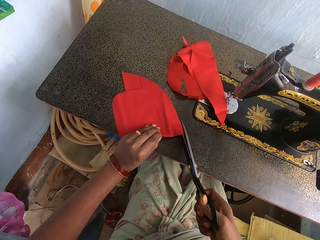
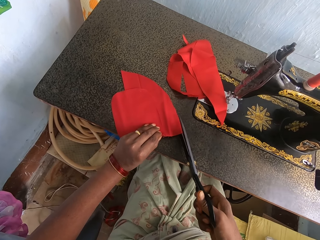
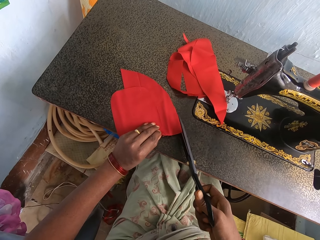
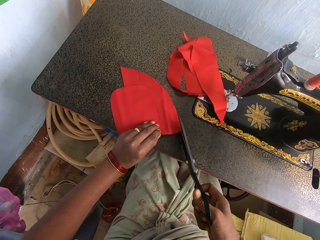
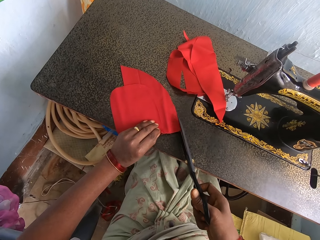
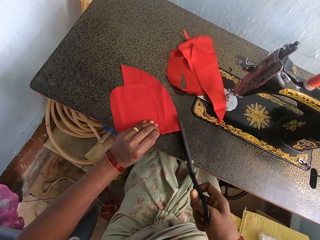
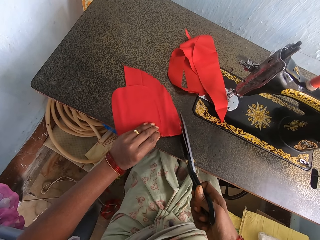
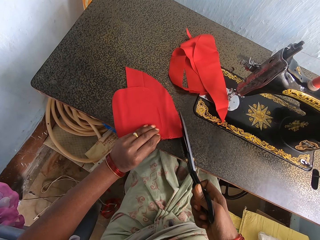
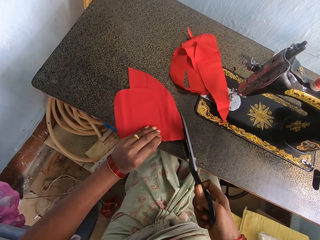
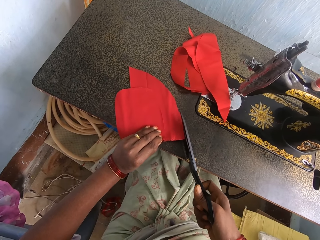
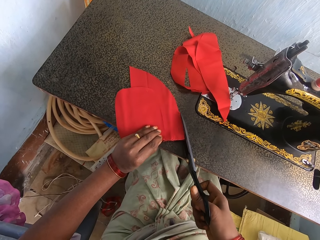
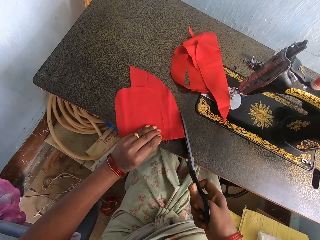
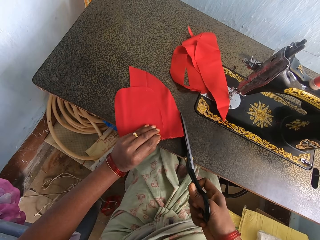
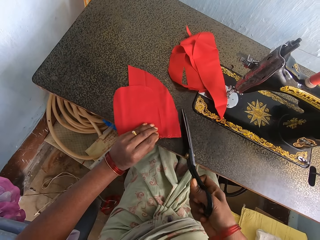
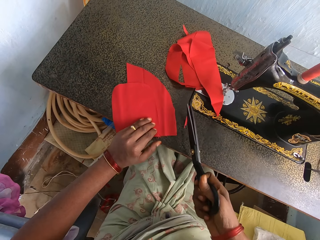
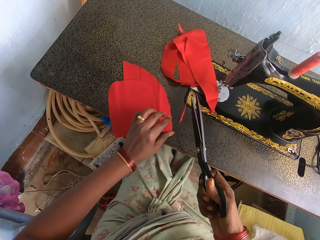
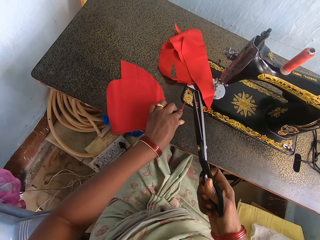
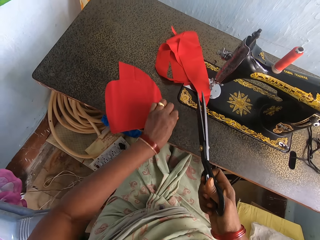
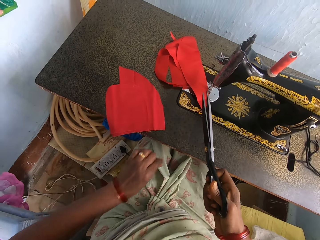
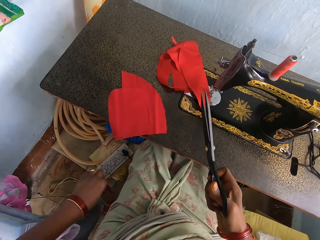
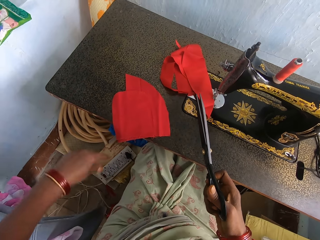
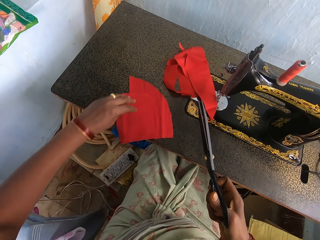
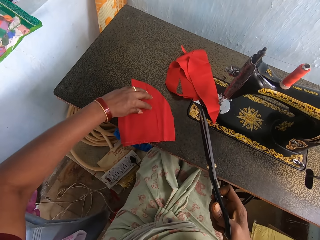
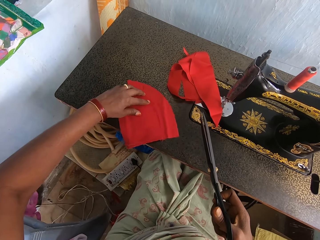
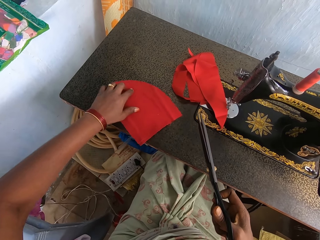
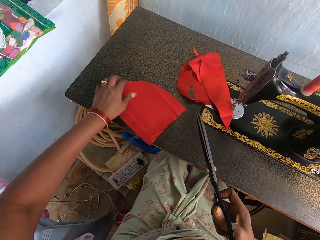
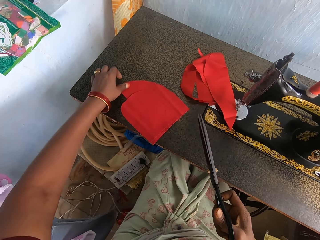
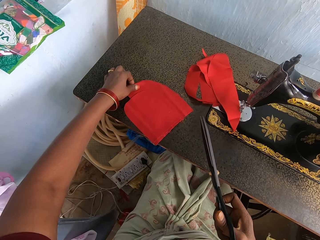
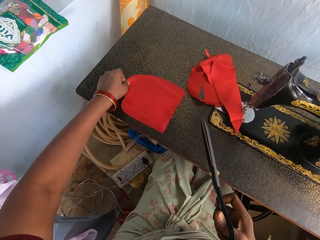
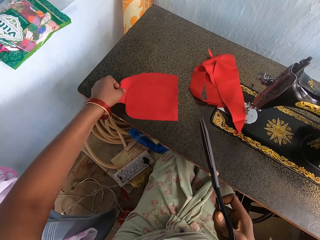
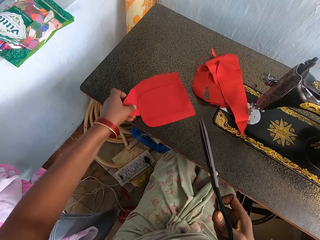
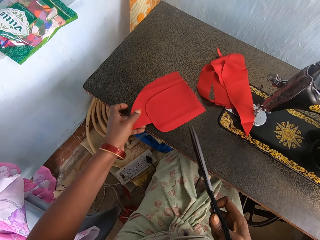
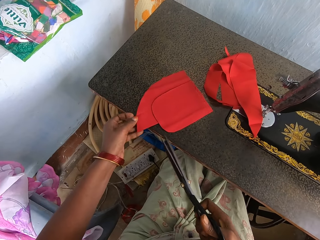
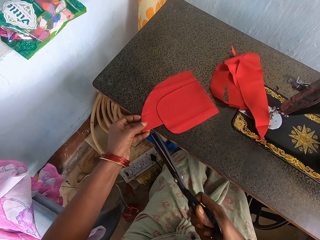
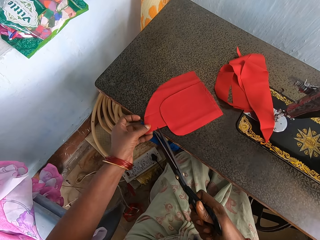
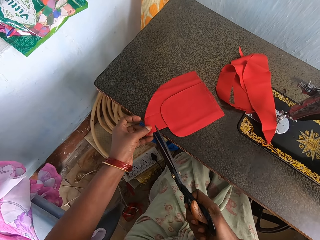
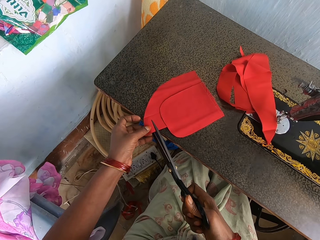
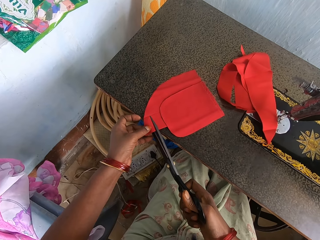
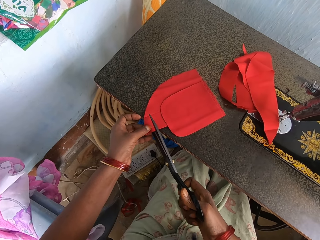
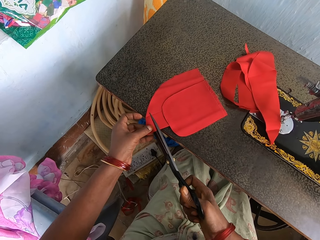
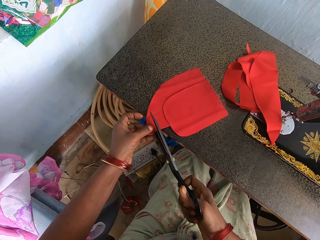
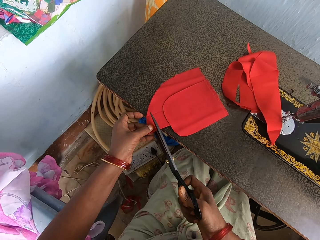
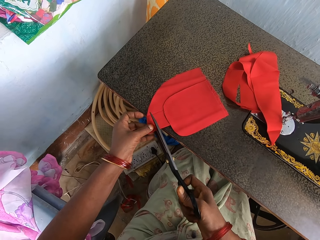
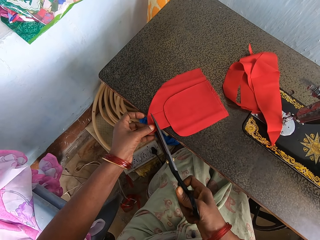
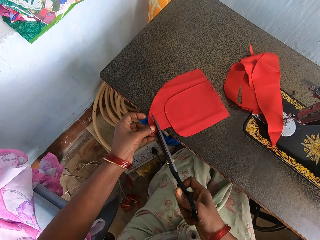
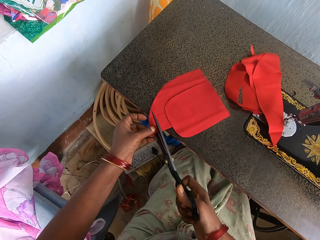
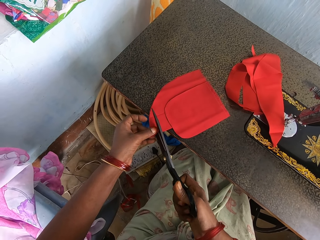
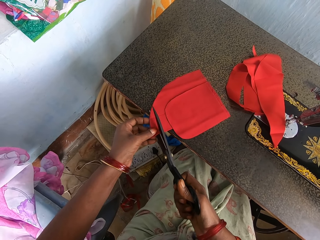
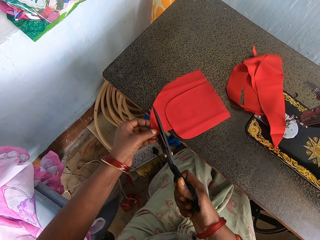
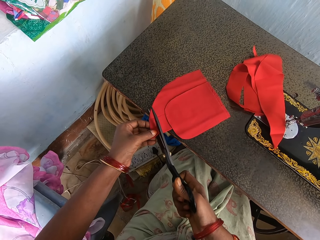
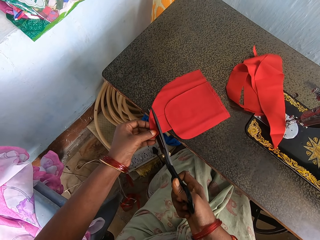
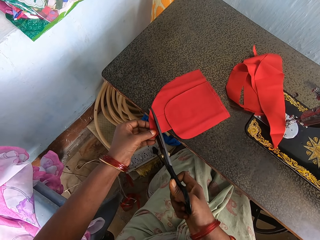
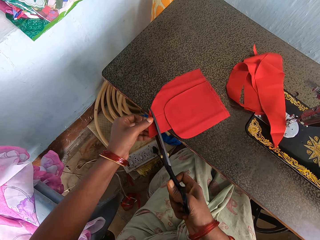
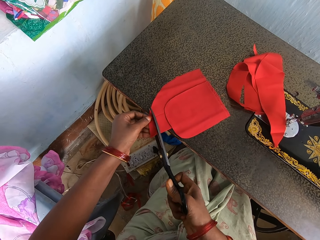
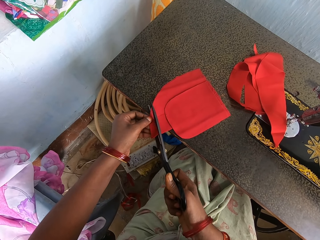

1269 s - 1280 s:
The camera wearer cuts the material or fabric with the scissors. She picks up the cut fabric. She throws the cut fabric aside on the ground. She rotates the material with her hand. She holds the fabric. She cuts the material with the scissors.

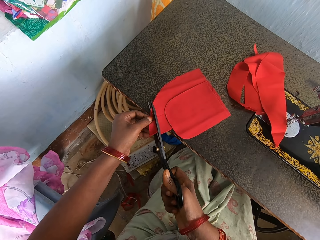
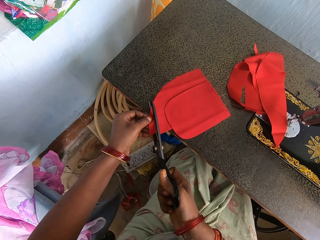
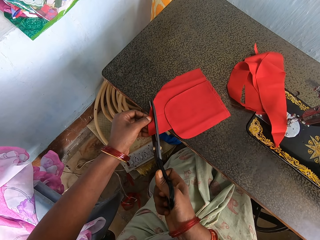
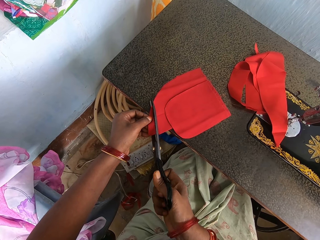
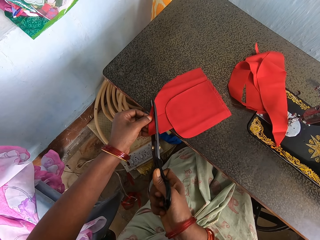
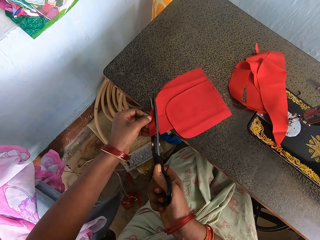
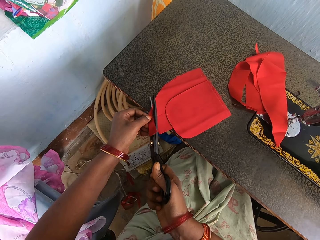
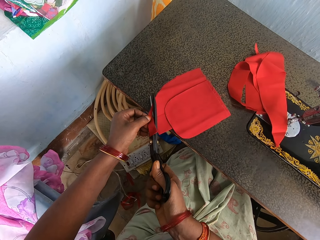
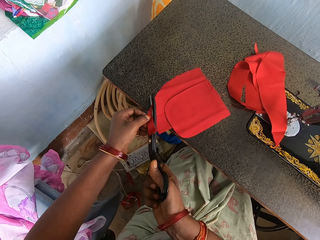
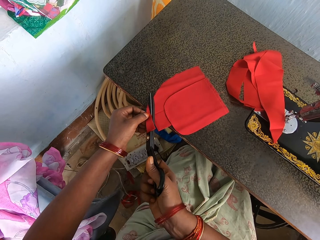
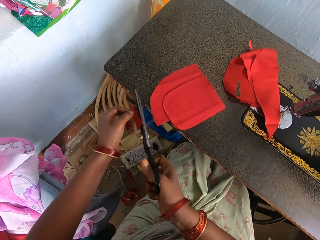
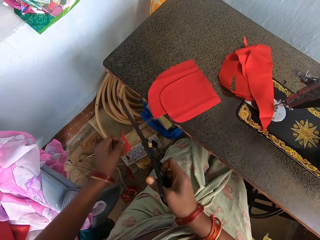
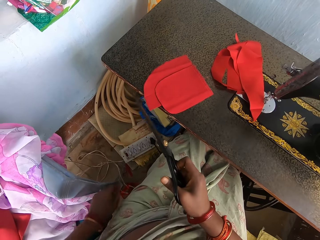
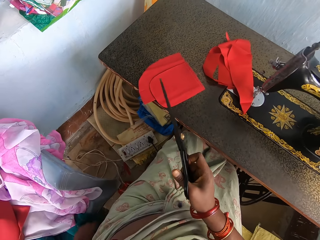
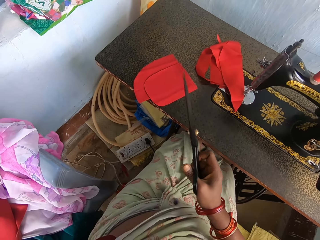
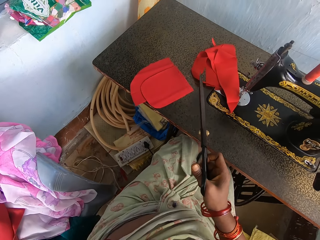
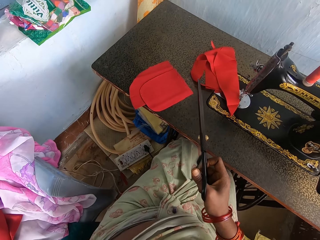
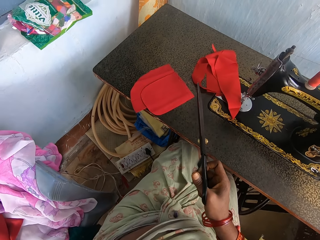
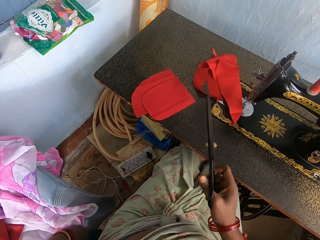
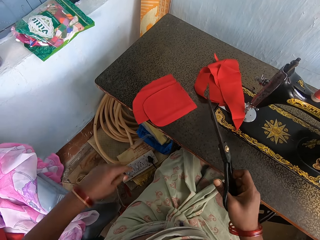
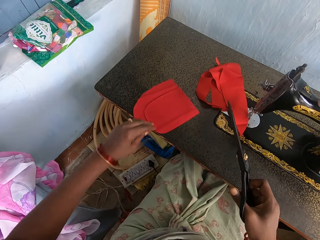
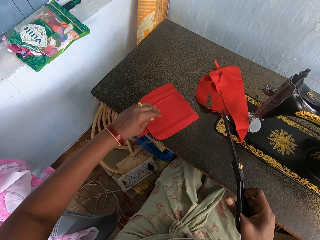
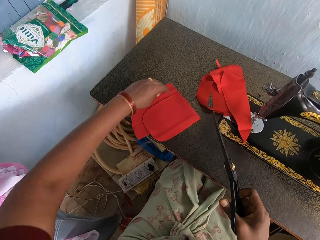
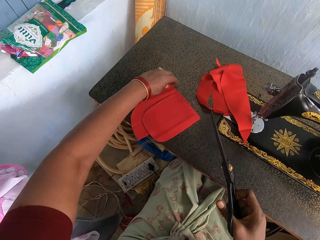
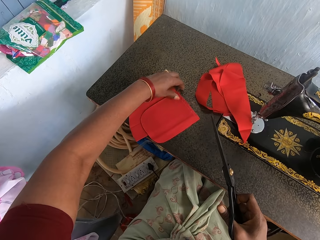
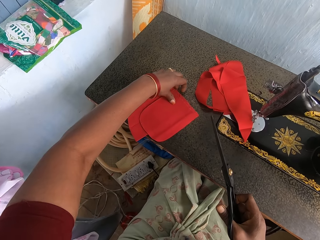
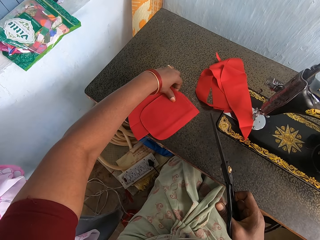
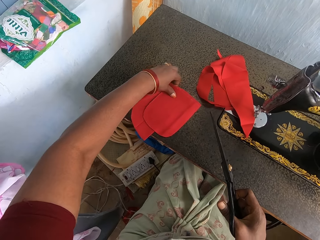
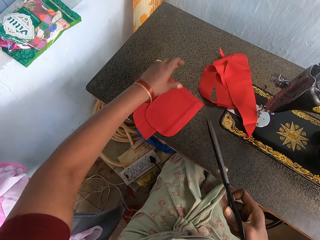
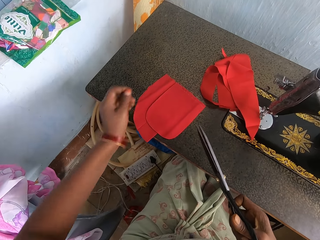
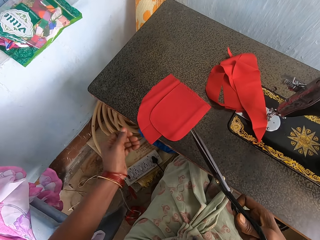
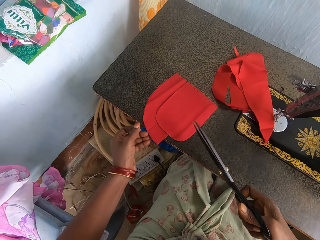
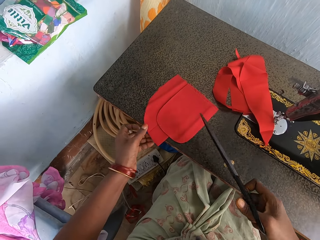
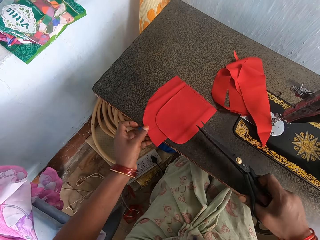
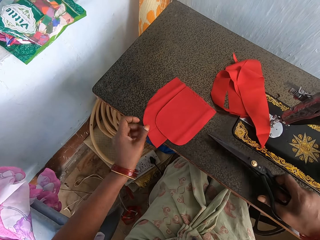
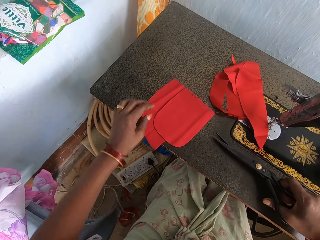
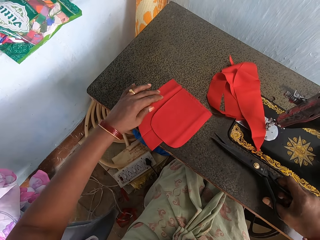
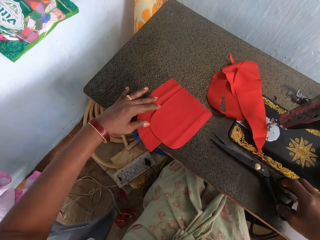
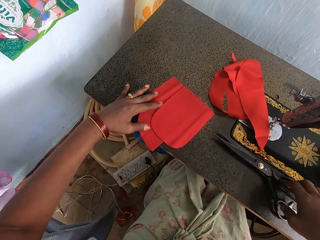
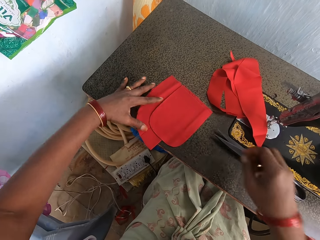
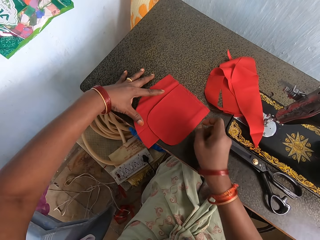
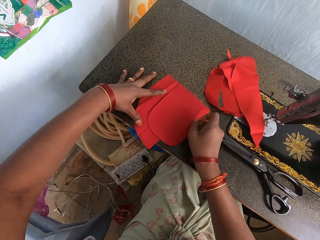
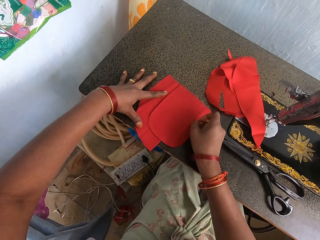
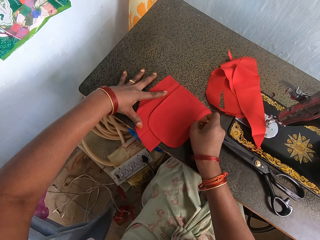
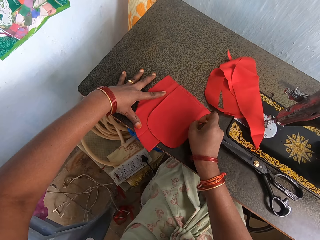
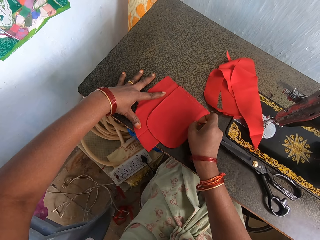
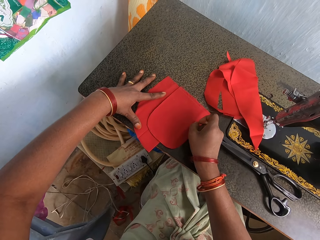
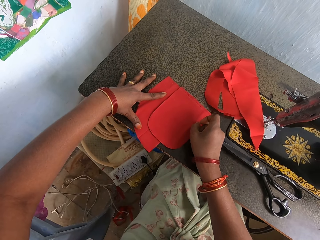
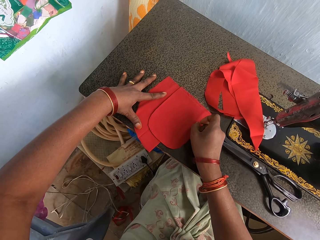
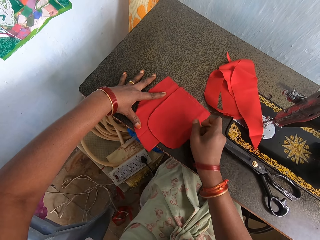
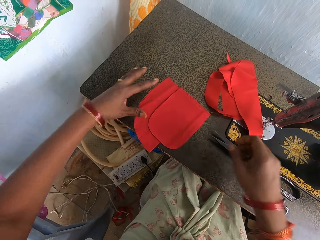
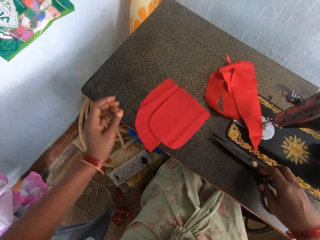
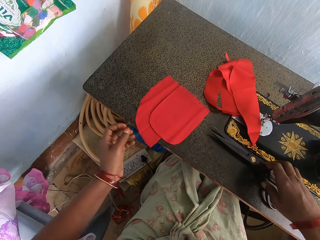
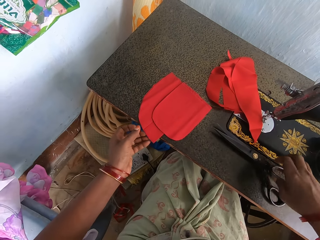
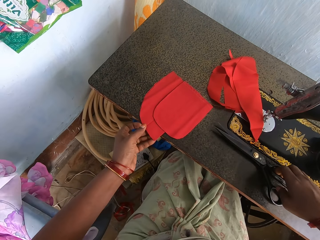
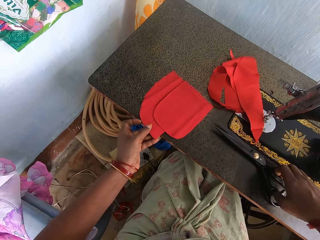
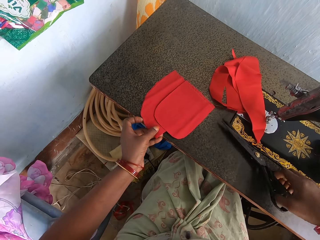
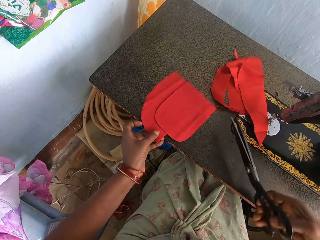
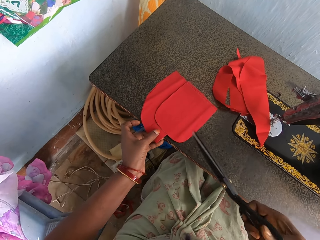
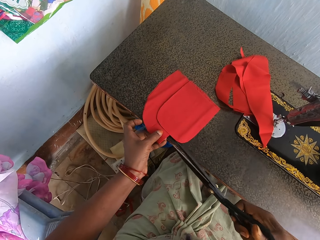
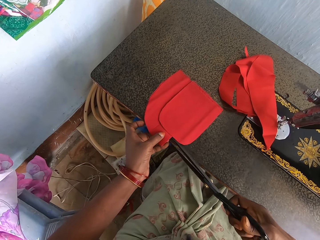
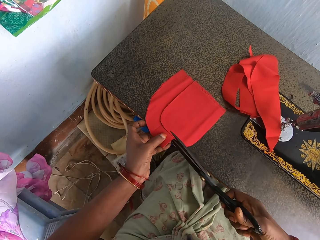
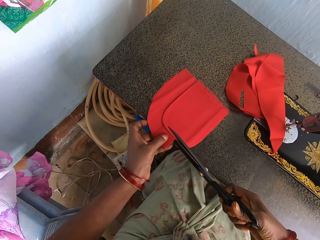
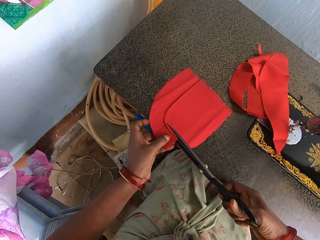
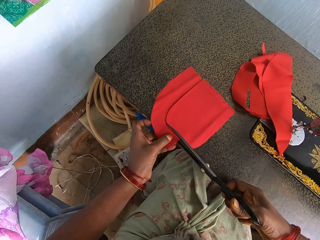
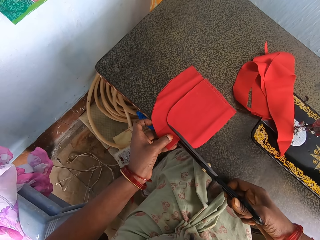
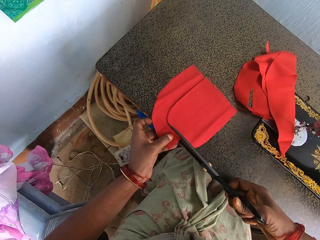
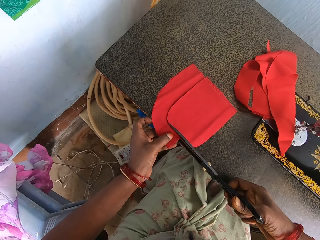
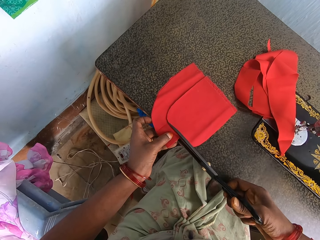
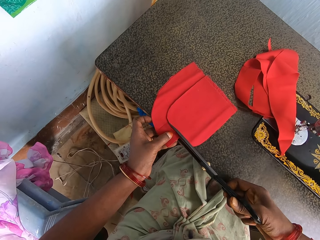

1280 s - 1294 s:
The camera wearer throws the cut fabric or material aside on the ground. She holds the fabric. She adjusts the material with her hand. She places the scissors on the table. She picks up the fabrics. She aligns the material with her hands. She looks at the fabrics. She picks up the scissors from the table. She cuts the material with the scissors.
